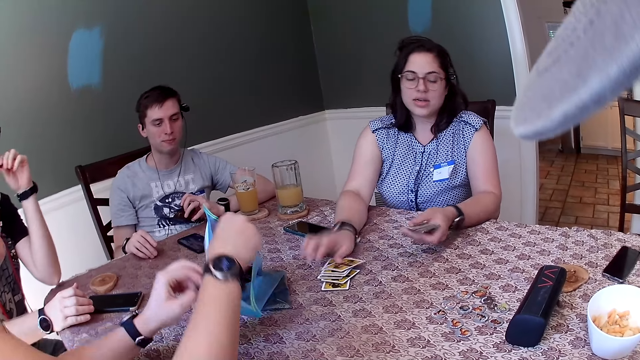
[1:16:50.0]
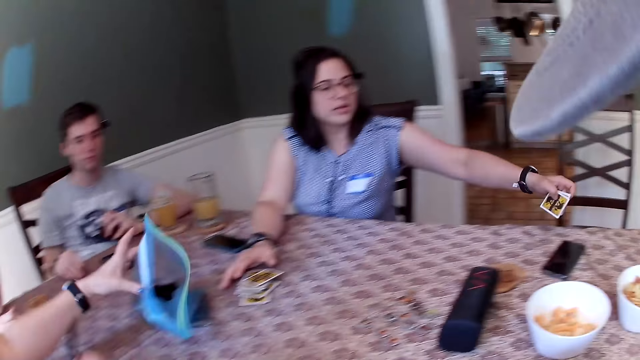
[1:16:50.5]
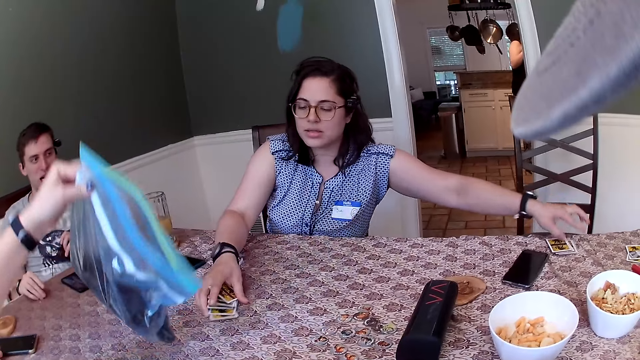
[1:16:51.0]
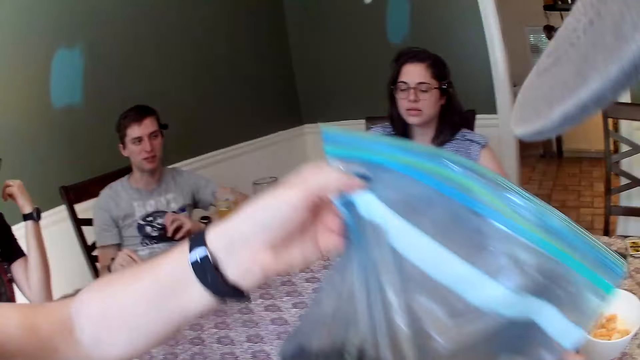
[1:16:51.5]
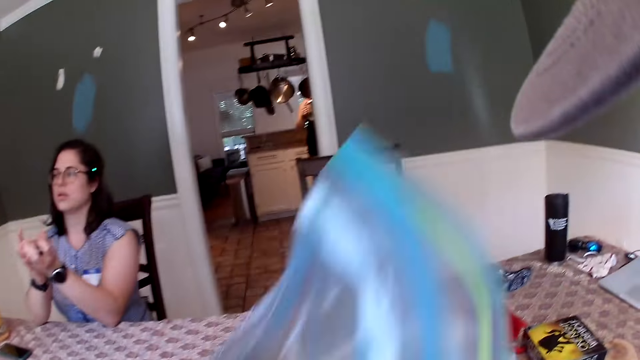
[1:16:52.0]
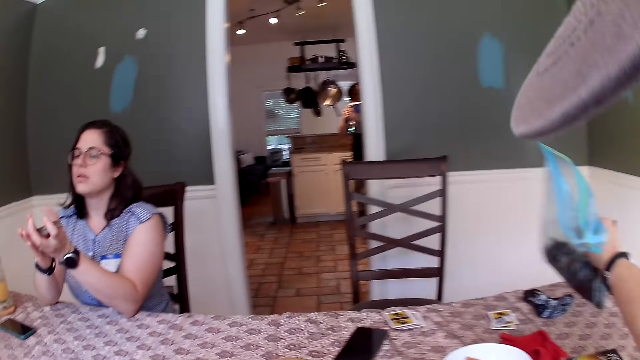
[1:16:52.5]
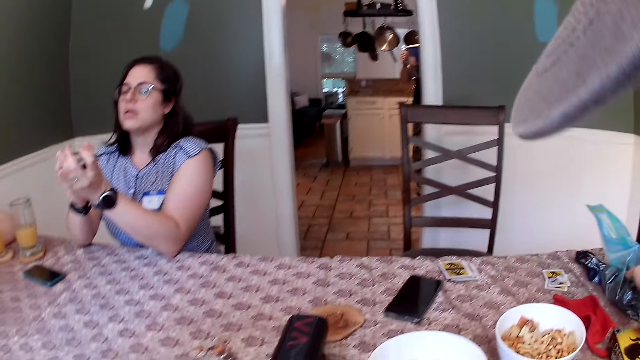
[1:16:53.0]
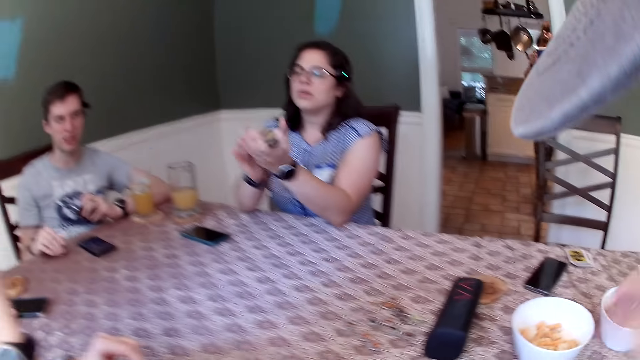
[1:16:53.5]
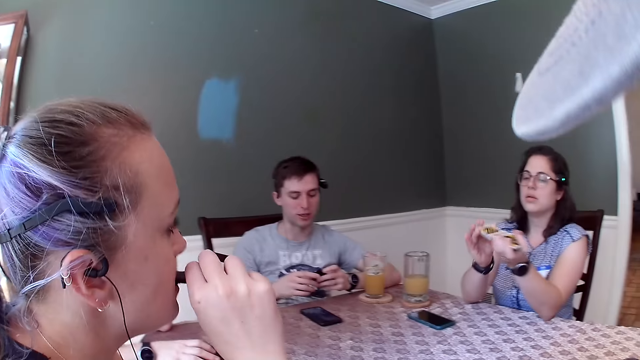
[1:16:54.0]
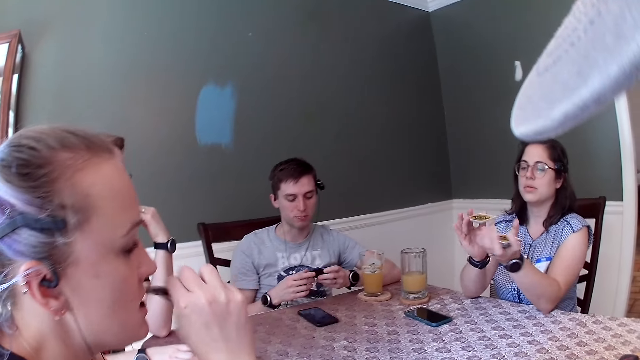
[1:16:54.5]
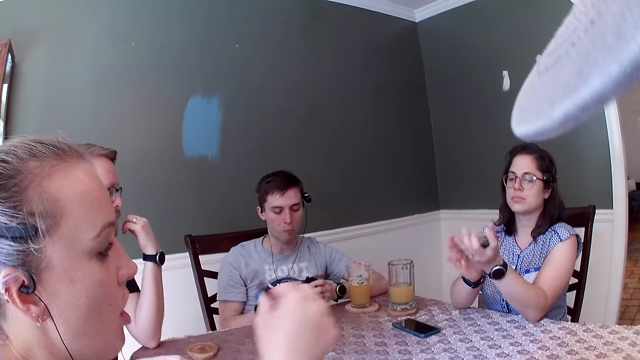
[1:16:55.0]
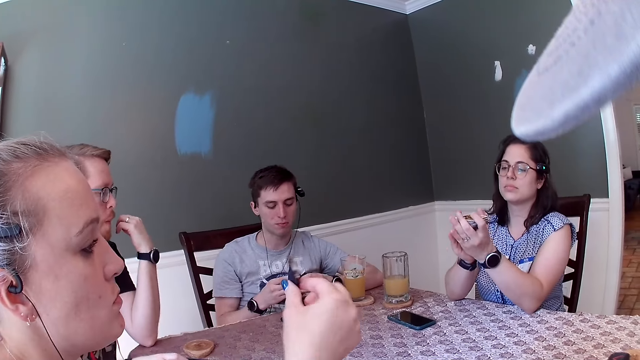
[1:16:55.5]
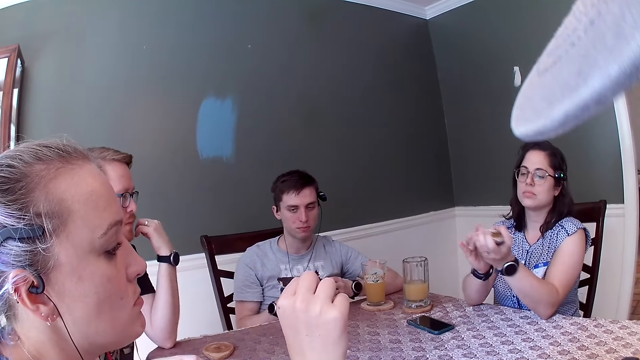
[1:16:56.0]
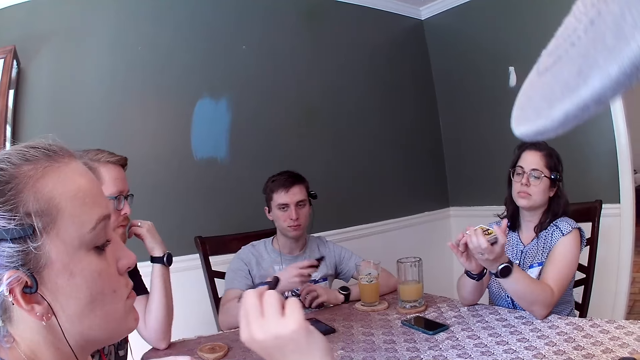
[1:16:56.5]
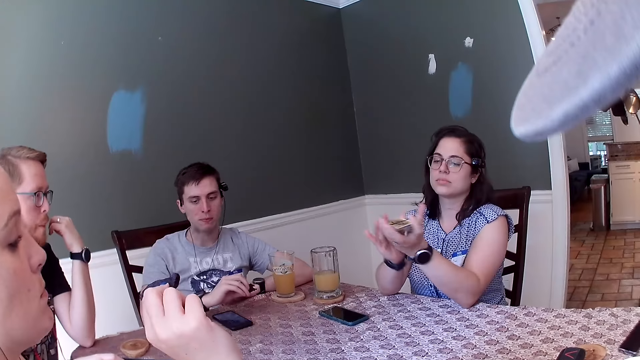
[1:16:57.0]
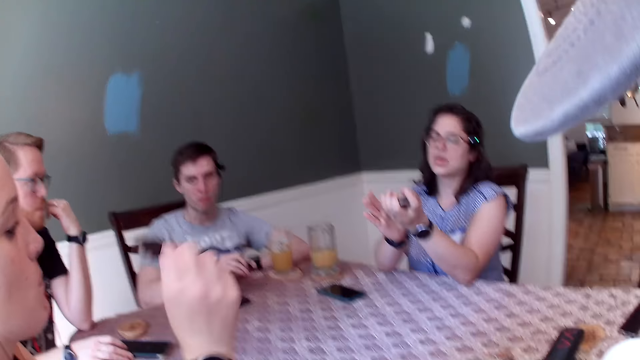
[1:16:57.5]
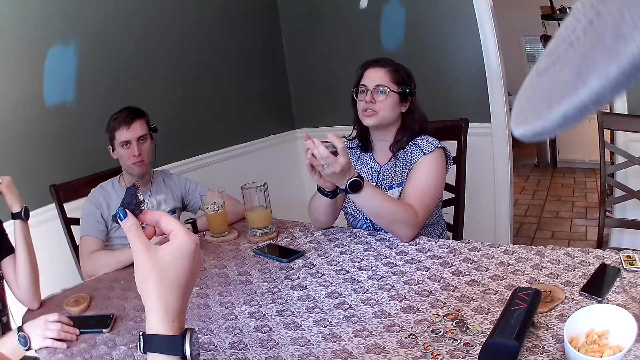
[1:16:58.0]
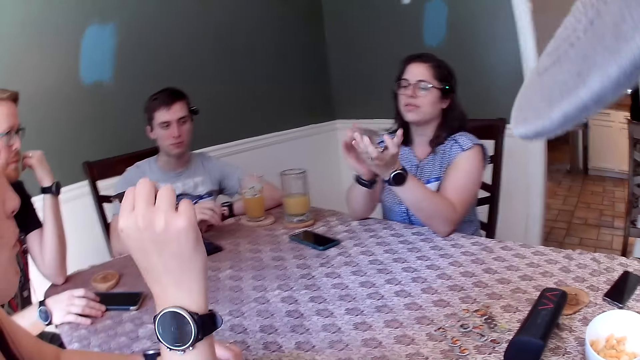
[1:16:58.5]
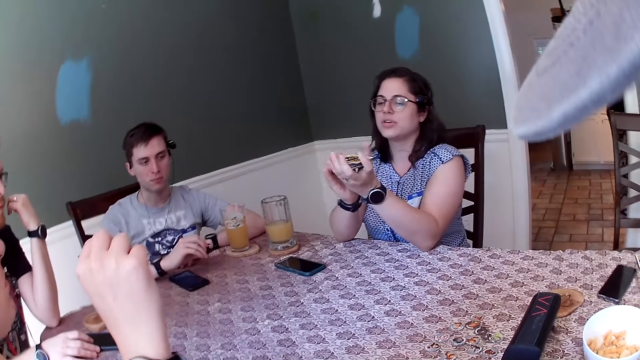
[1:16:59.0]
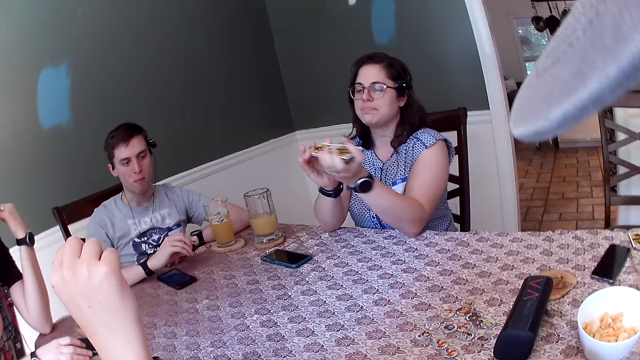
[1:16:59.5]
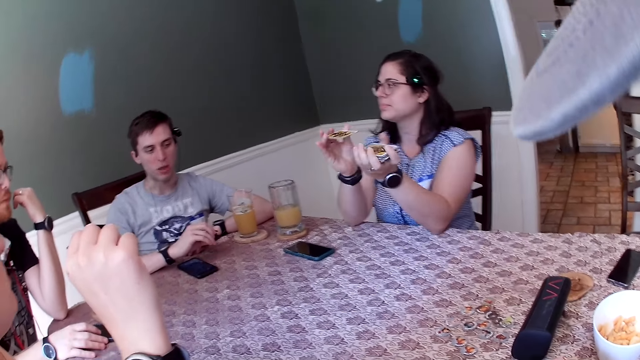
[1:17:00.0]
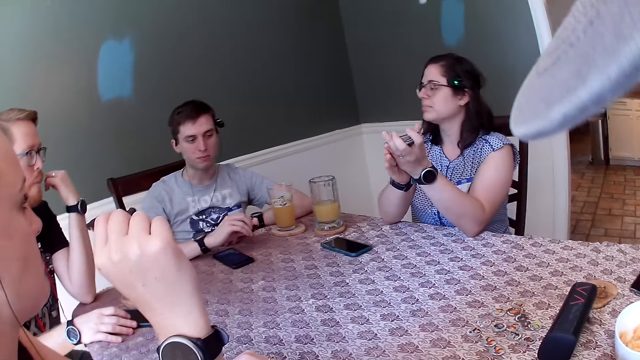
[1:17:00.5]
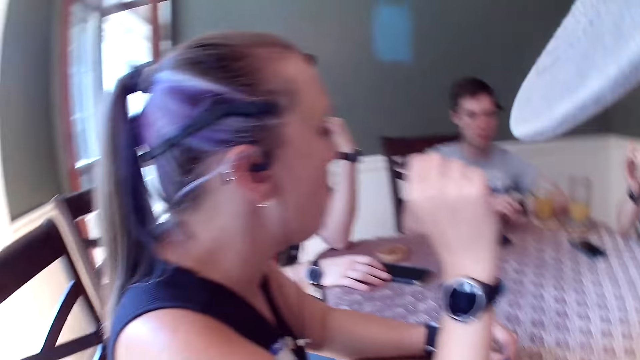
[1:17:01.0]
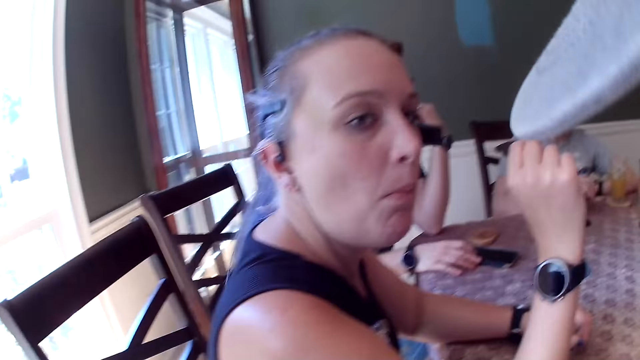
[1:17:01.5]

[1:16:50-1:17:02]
A woman picks the sachet from the table with her left hand. Another woman picks cards from the table with her right hand. The other woman drops the cards in her left hand on the table. The camera wearer collects the sachet from the first woman with his right hand. The other woman shuffles the cards with her hands. The camera wearer drops the sachet of cookies on the table with his right hand.

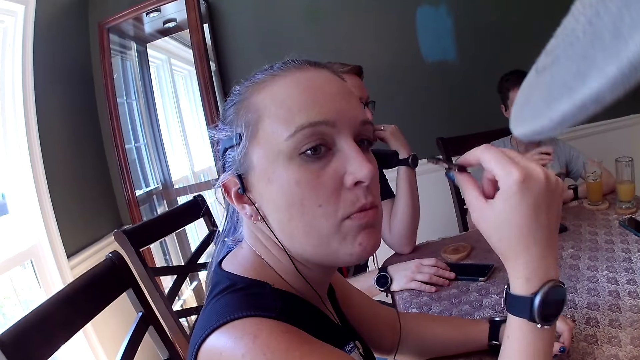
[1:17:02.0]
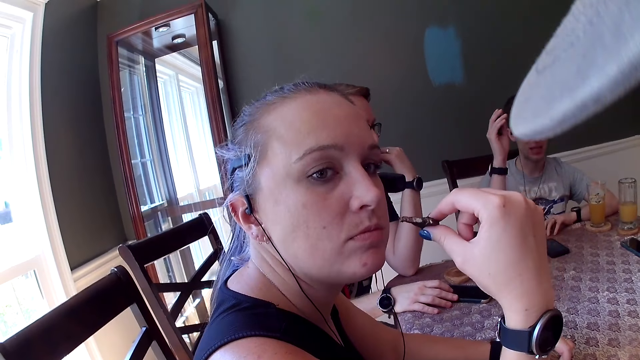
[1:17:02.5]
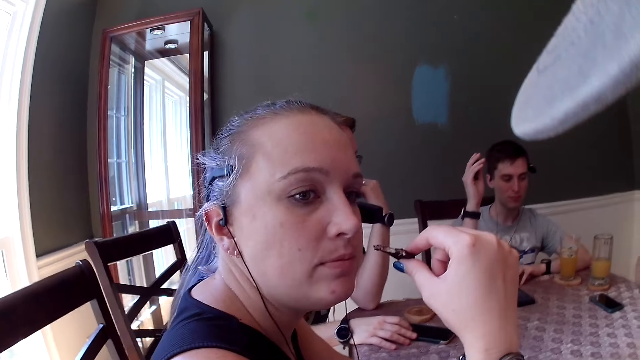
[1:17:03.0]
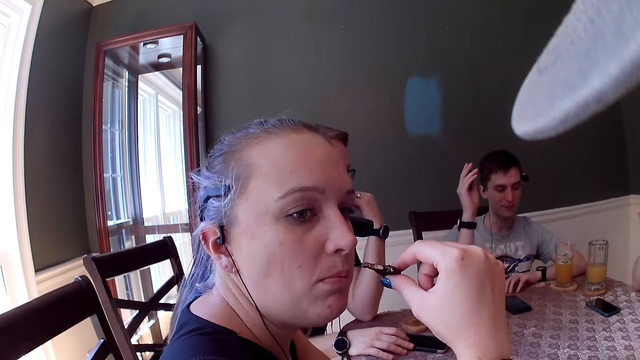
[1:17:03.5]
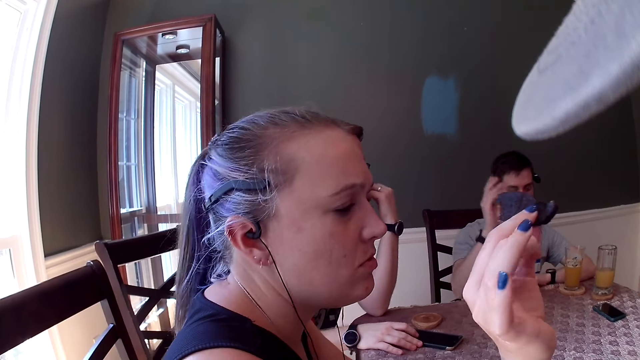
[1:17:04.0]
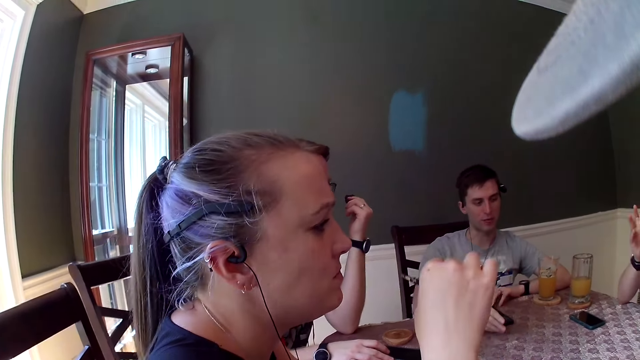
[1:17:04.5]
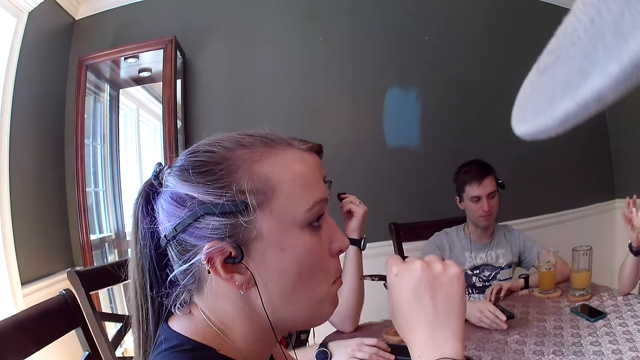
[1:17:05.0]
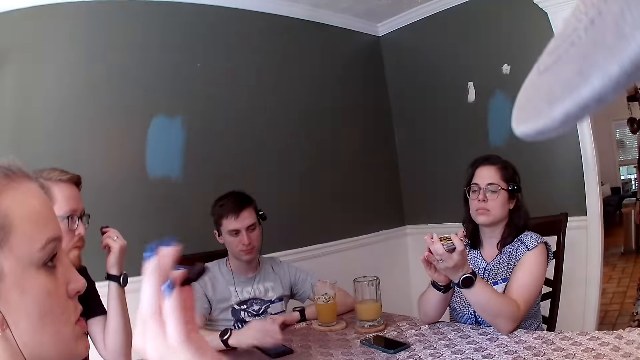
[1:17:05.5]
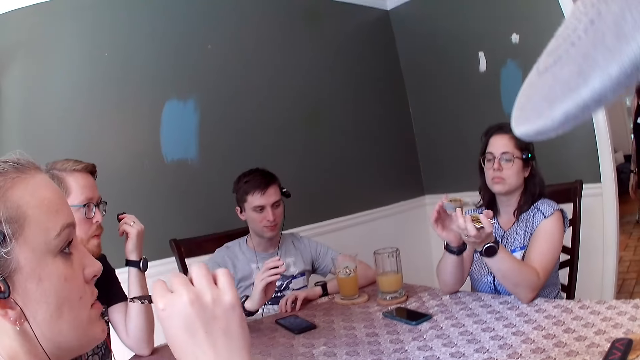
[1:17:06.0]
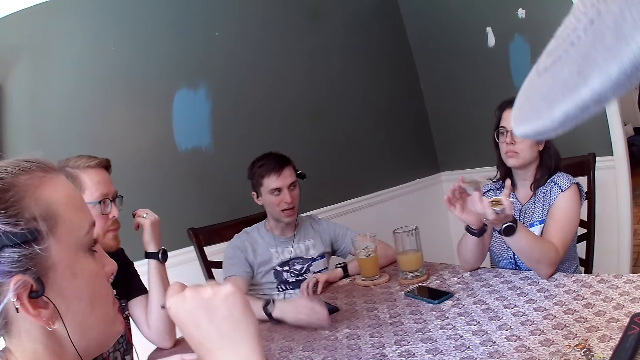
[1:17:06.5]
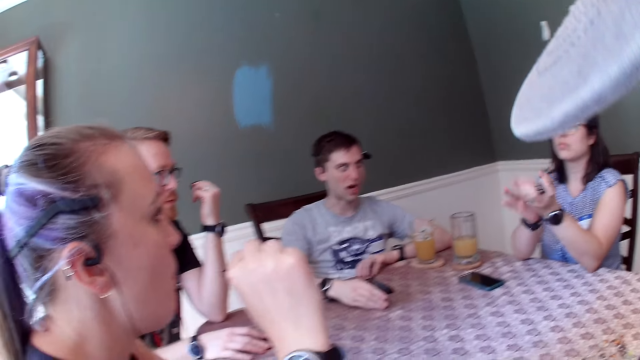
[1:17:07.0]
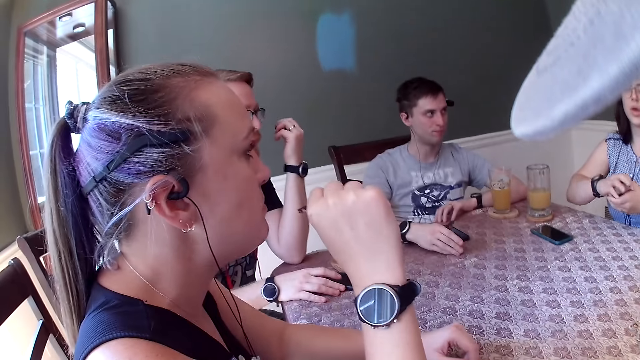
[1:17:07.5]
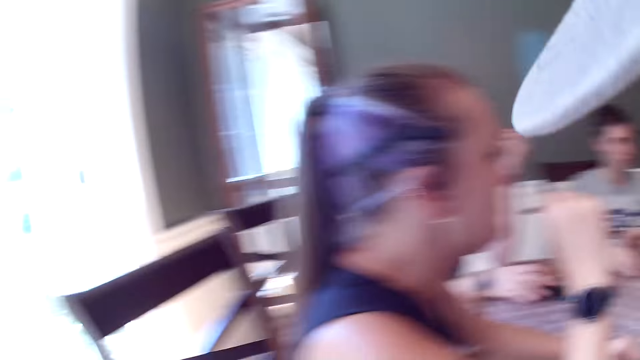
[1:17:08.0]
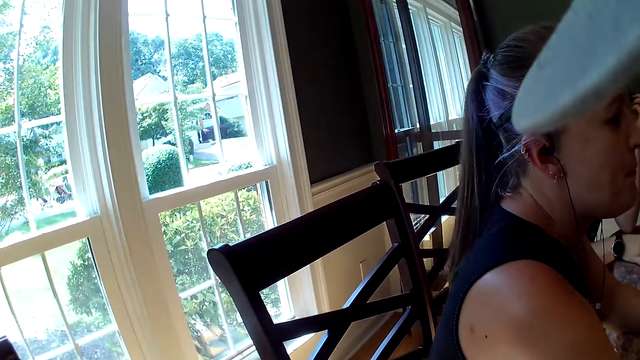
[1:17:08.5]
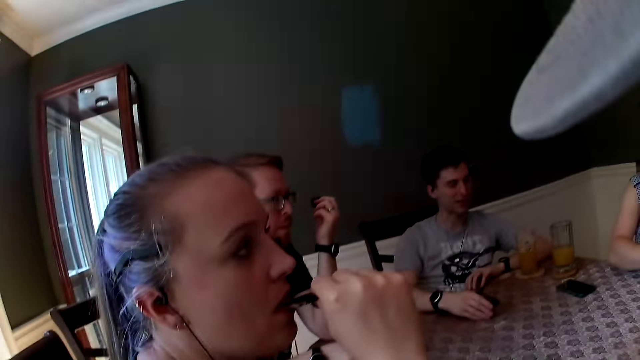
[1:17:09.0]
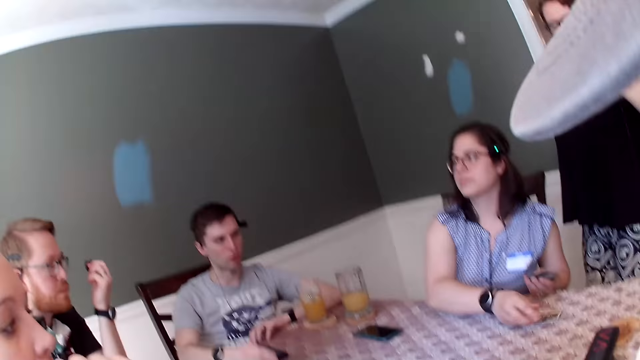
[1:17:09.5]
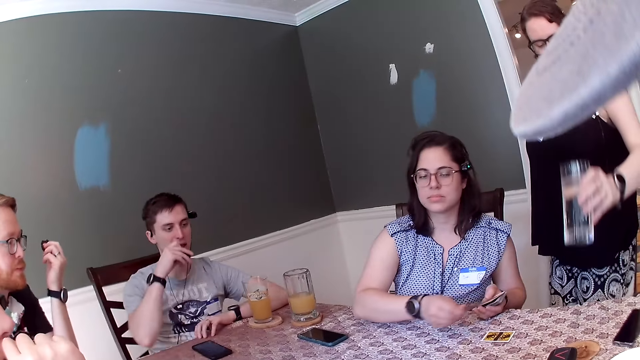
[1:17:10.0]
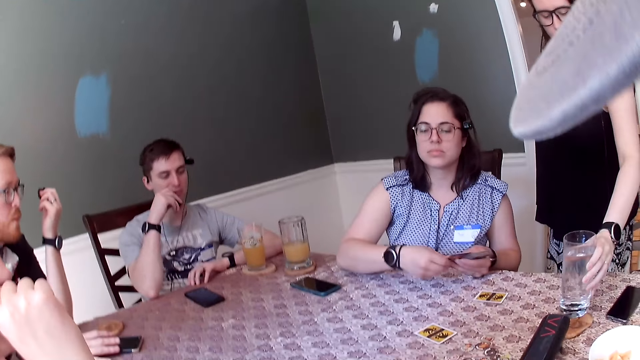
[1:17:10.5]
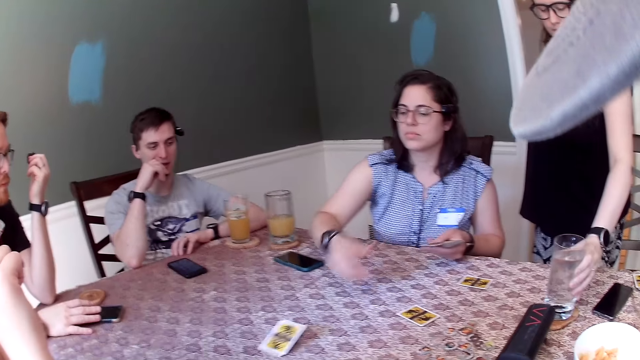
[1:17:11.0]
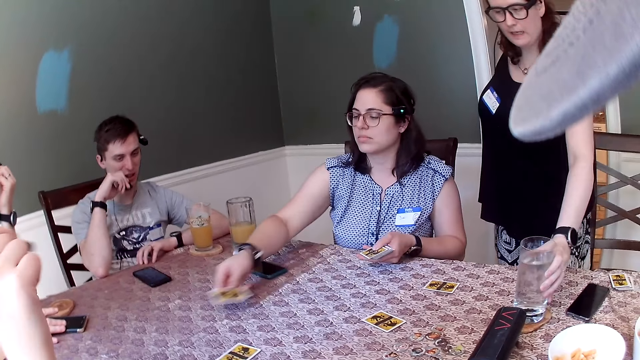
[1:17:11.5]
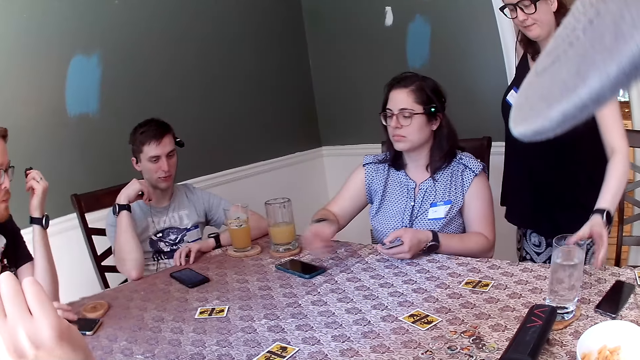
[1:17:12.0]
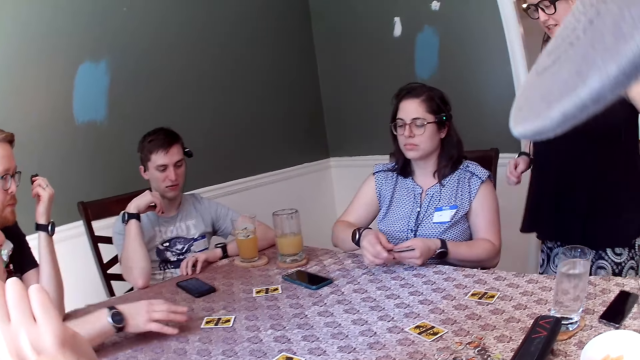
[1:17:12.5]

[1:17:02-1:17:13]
The woman drops cards on the table with her right hand. Another woman drops a glass cup of water on the table with her left hand. The first woman puts the cards on the table.
